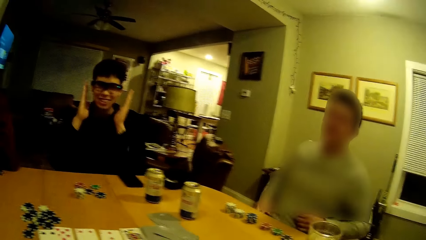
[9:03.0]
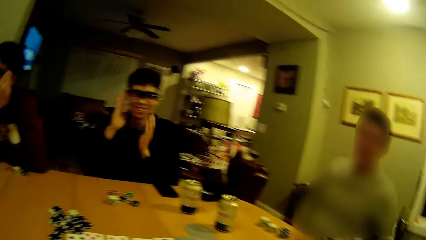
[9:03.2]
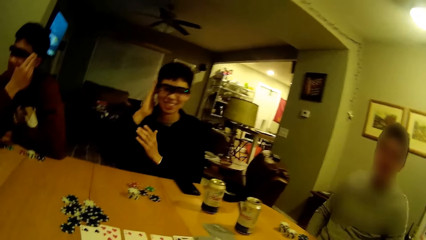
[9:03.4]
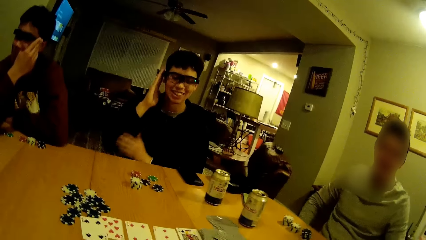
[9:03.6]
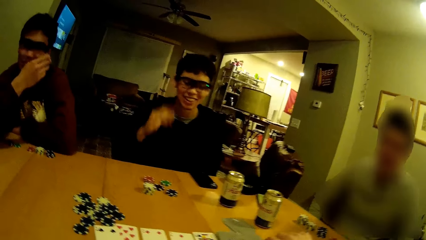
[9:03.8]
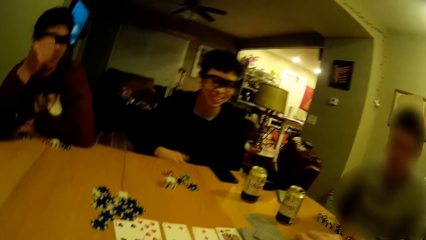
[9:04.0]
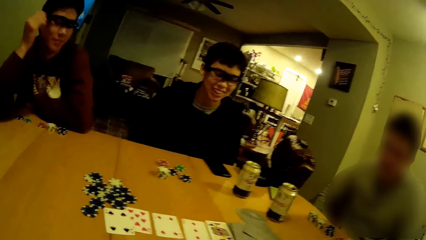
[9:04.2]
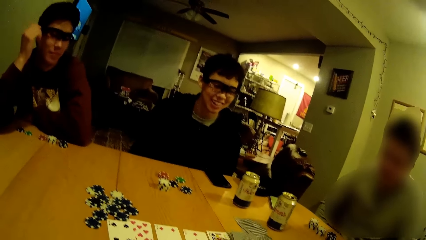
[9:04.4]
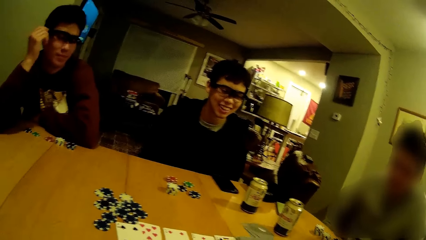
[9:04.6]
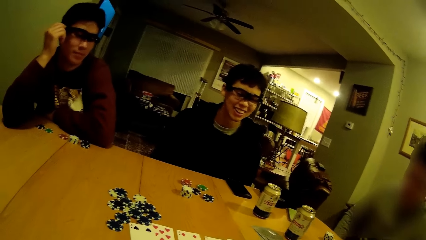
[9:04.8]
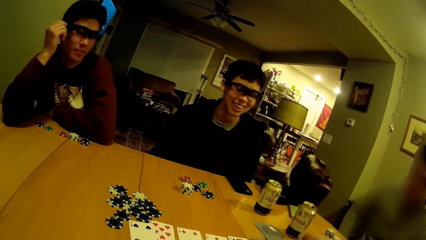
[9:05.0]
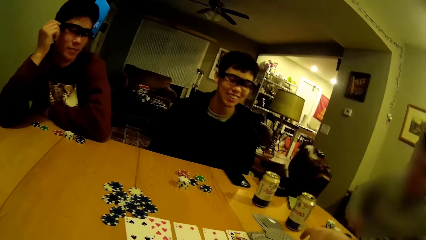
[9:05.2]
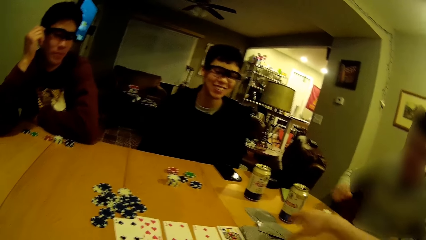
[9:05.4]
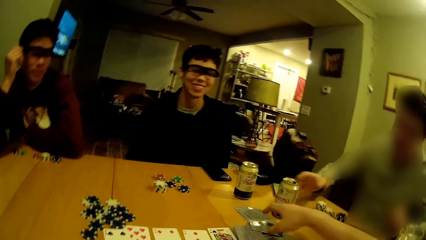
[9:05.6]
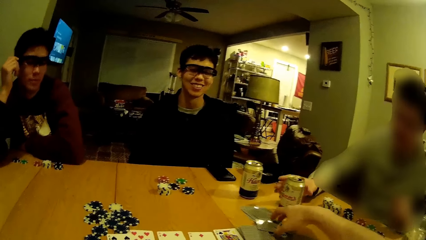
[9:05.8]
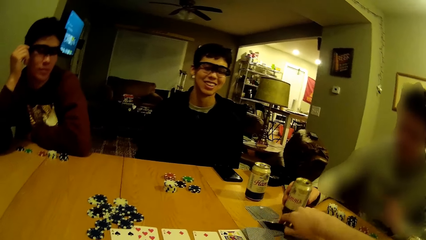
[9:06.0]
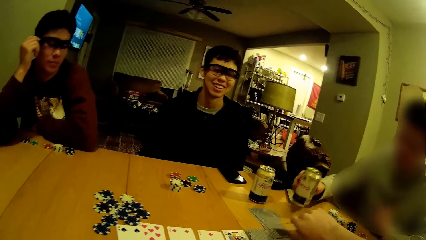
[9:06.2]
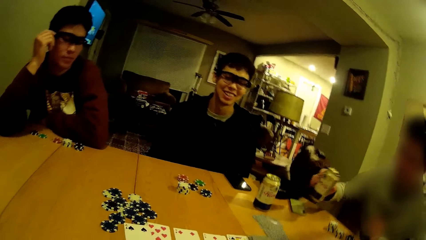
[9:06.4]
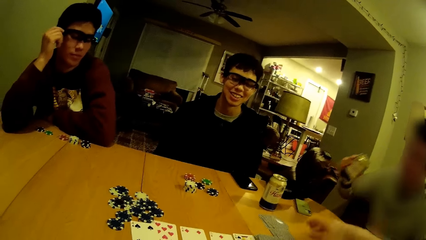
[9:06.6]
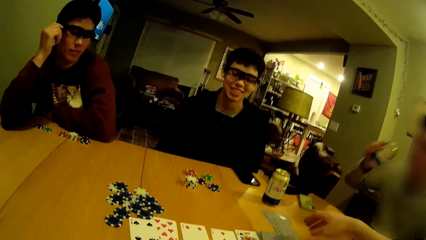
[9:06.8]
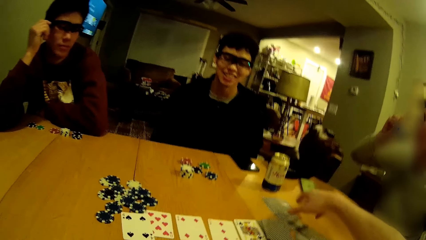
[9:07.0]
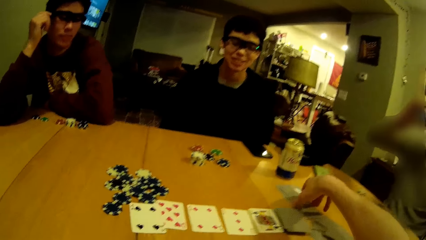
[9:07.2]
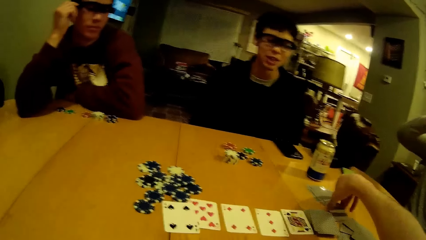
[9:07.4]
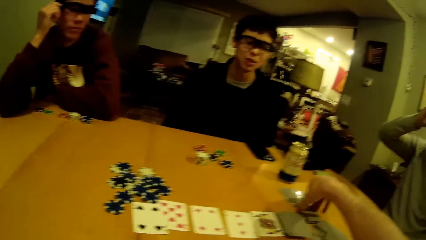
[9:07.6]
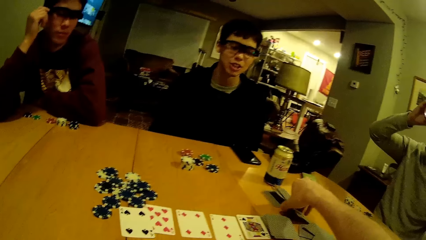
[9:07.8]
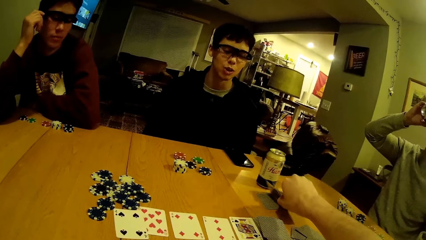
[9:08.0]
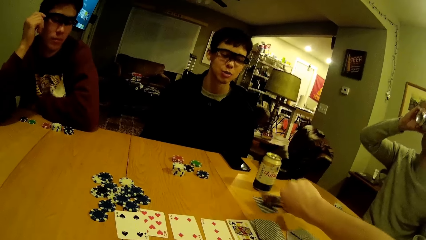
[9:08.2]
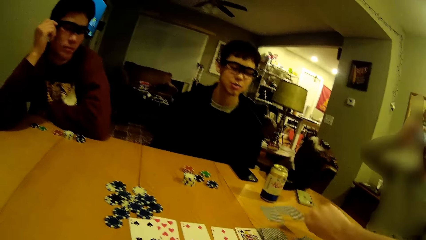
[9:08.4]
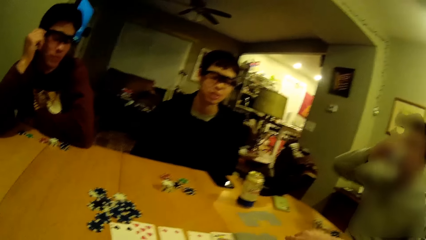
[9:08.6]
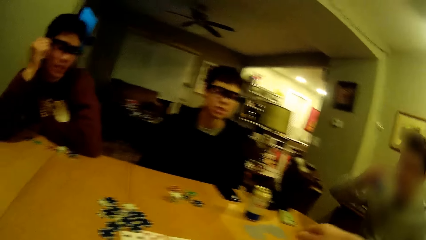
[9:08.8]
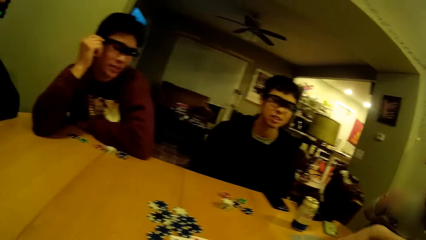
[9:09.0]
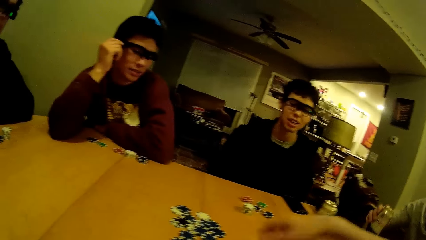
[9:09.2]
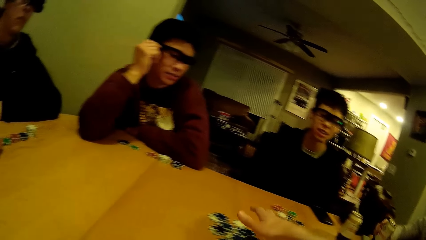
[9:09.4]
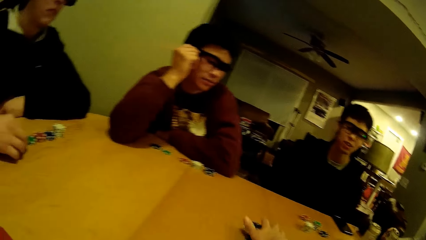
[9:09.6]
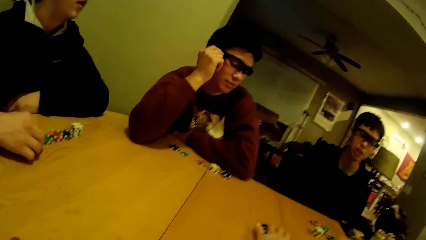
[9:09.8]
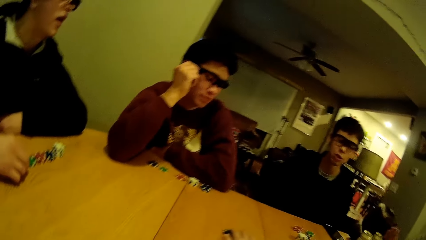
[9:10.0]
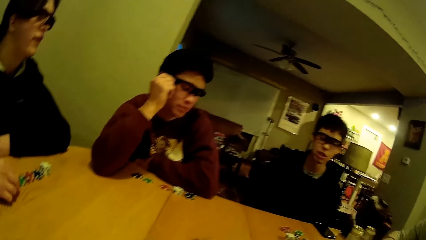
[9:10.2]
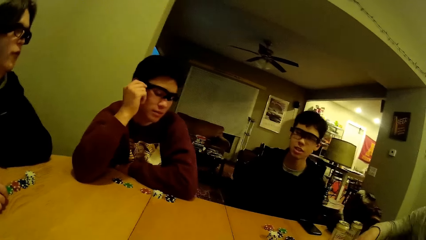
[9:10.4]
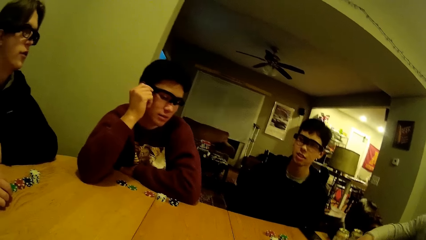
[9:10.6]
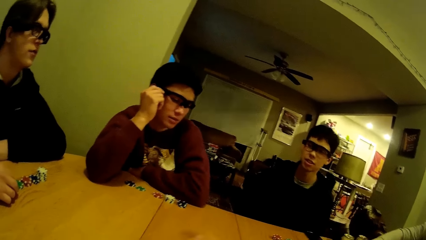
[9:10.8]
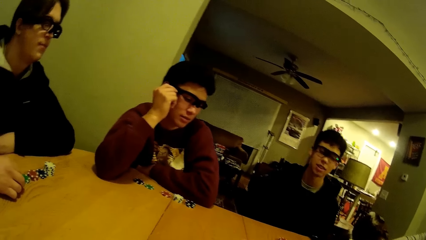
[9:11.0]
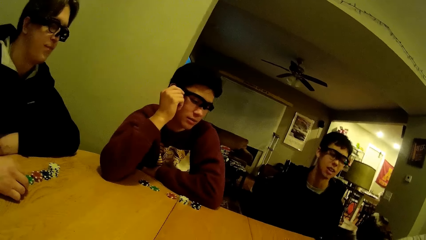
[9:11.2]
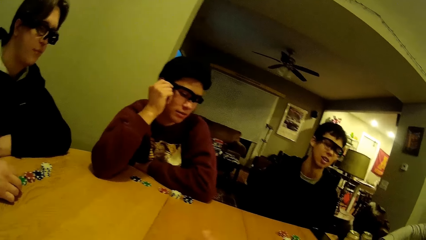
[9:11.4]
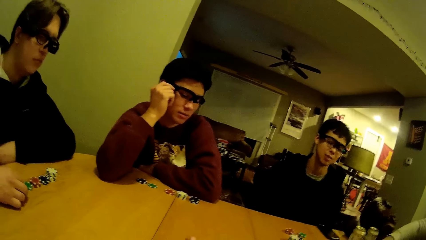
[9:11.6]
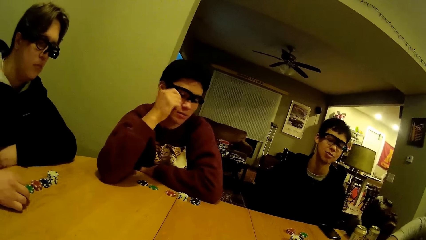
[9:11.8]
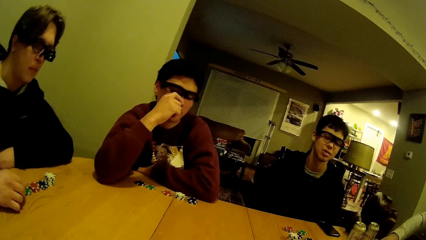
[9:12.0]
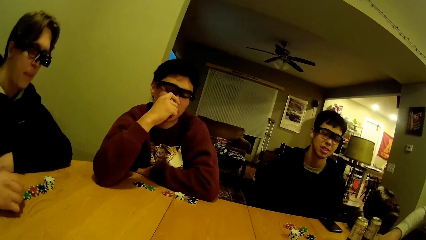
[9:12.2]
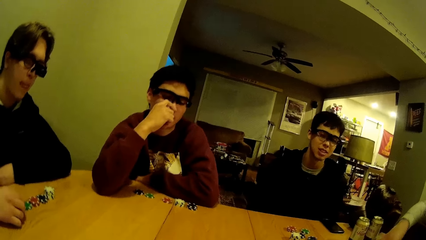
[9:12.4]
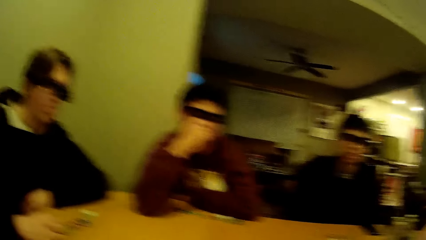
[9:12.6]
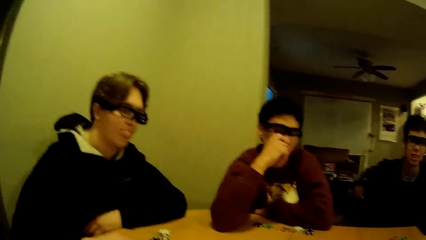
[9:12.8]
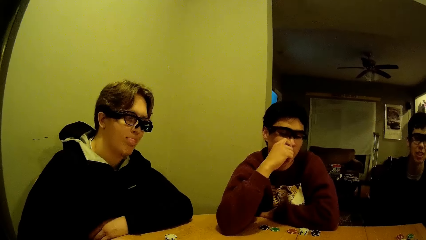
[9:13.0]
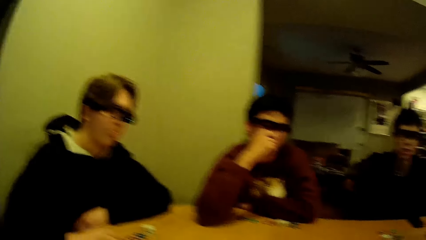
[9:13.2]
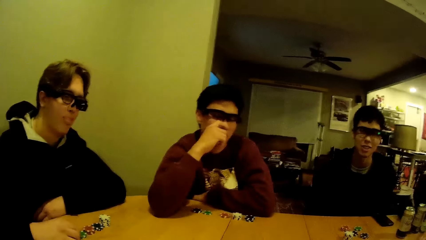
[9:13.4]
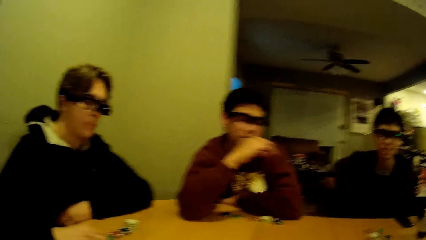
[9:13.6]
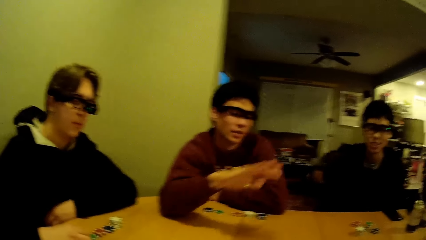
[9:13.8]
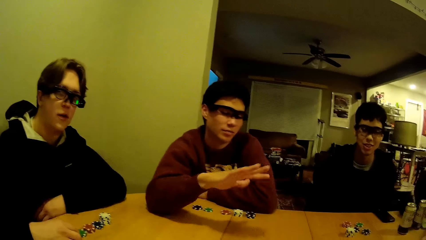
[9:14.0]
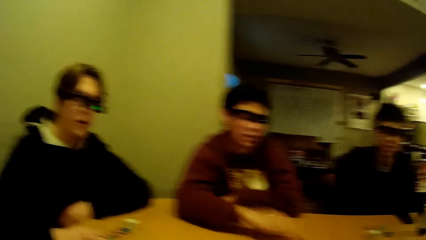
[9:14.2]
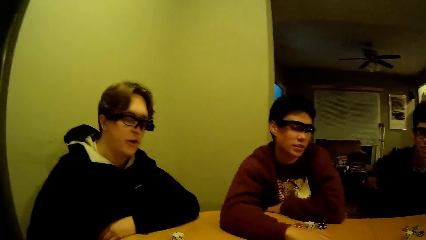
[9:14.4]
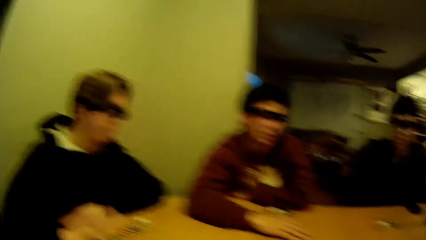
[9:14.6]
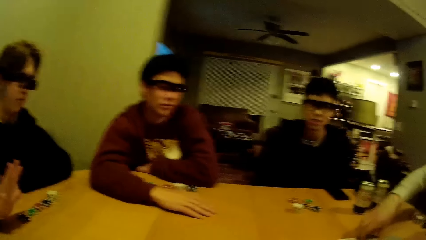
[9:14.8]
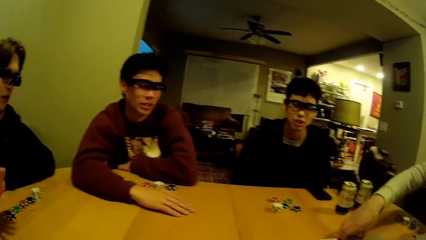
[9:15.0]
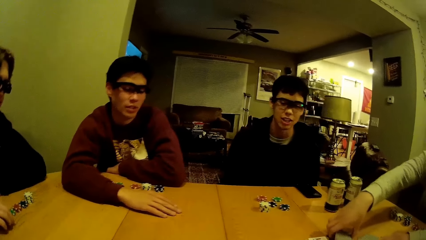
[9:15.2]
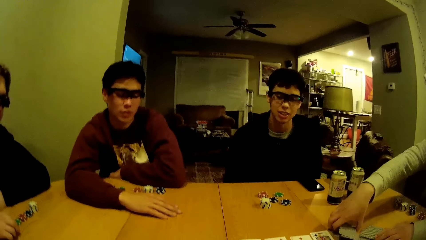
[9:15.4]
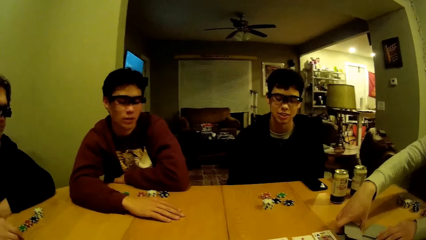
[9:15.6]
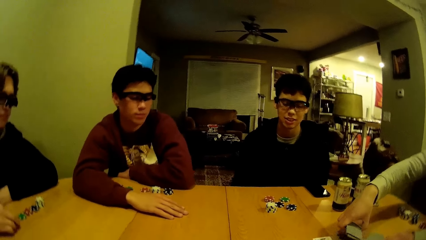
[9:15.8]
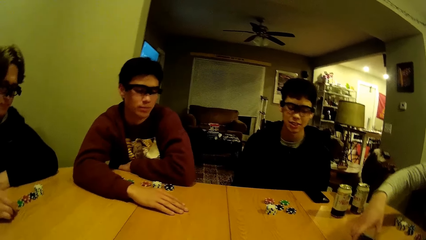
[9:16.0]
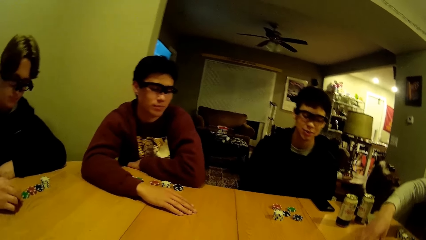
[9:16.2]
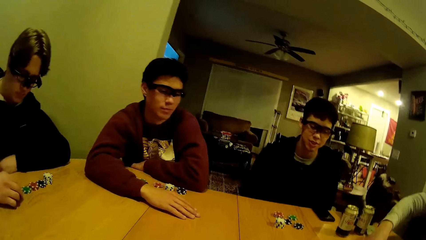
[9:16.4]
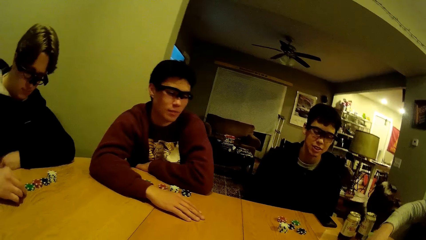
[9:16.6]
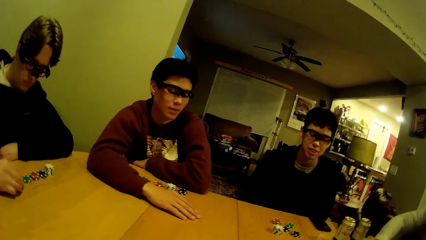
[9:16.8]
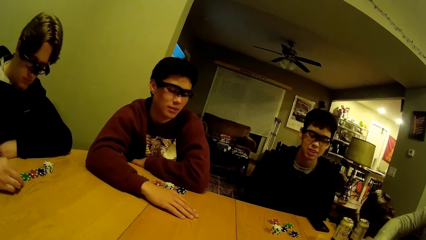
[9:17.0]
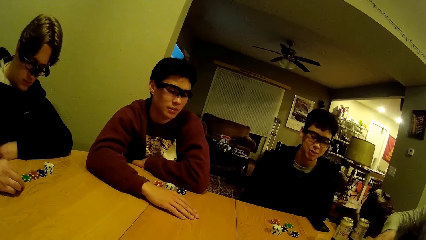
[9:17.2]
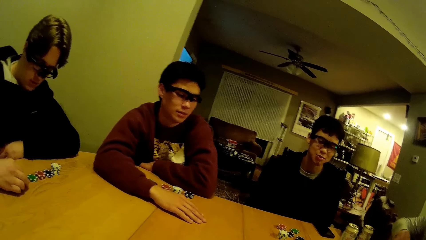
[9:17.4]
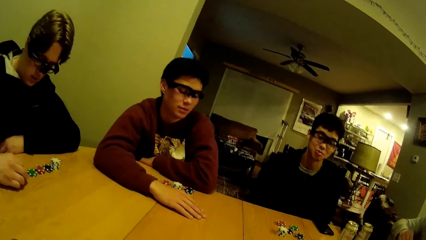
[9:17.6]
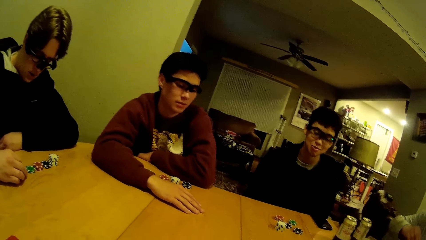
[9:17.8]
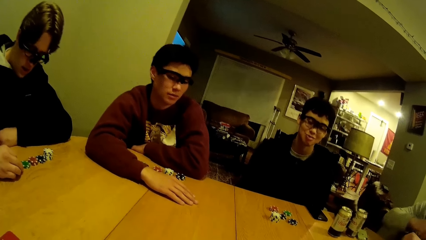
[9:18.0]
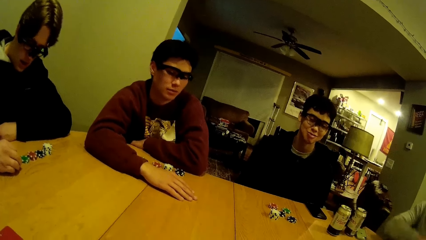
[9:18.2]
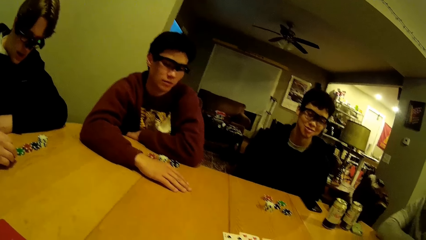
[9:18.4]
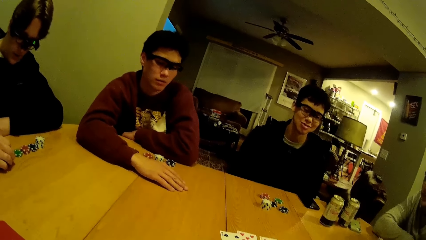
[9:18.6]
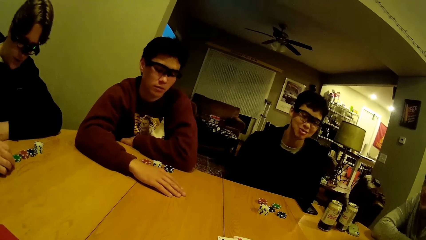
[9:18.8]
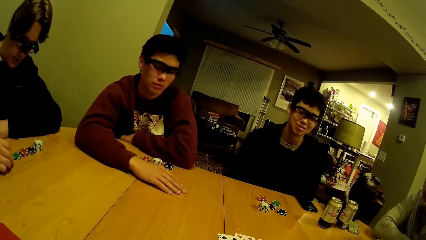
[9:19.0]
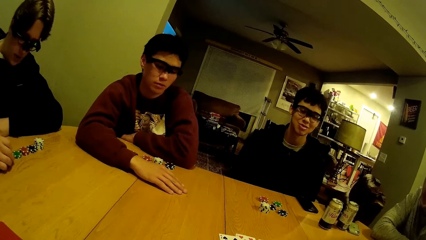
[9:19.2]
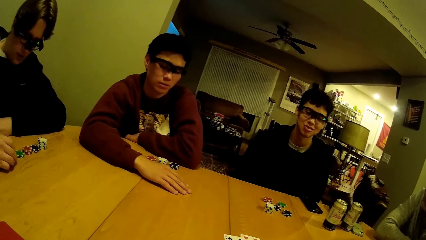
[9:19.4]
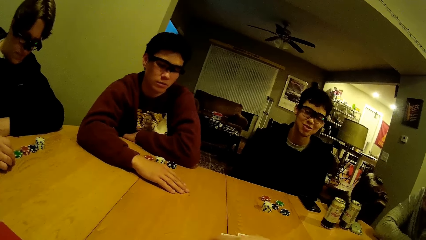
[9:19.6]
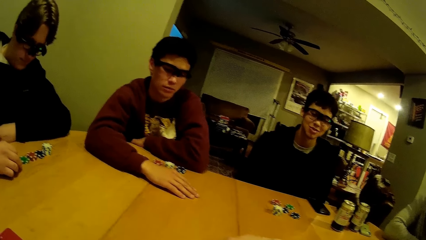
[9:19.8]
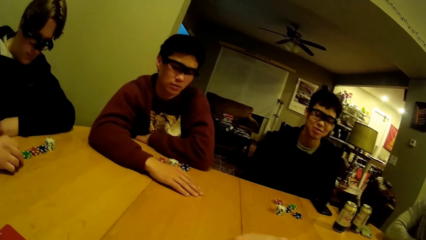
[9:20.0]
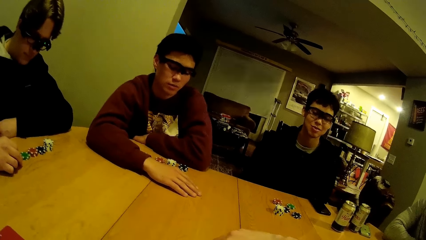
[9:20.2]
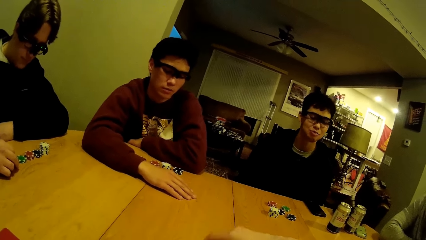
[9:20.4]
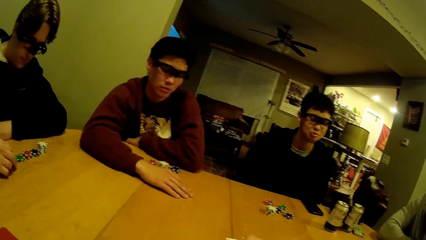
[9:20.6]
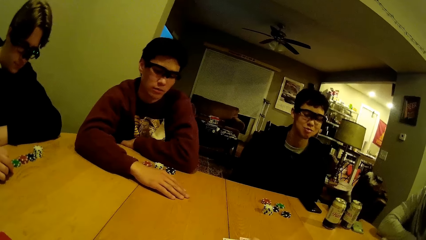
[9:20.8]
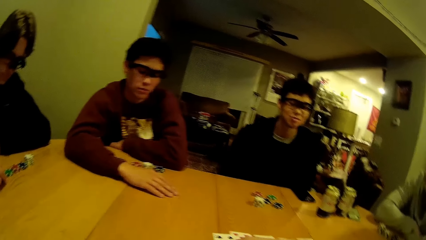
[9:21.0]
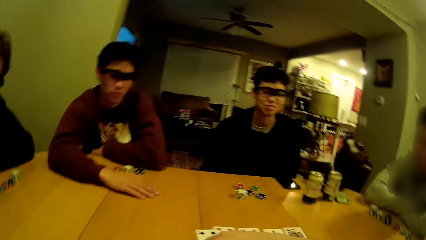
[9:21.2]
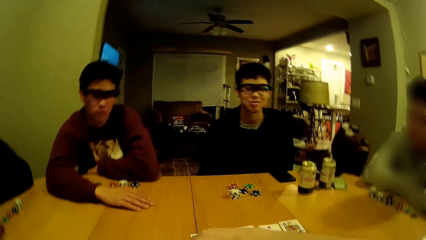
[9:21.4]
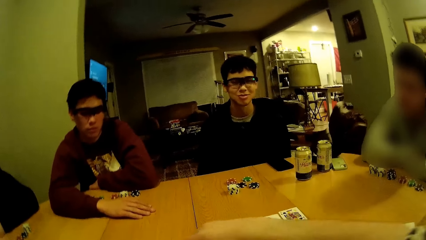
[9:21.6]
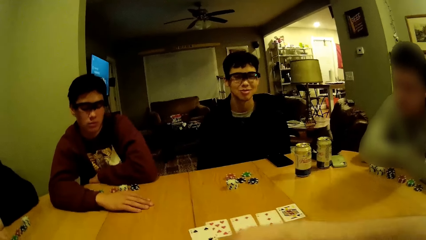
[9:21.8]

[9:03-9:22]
The camera wearer plays a casino game. A person drinks soda. Another person dialogues with the camera wearer. A man picks up the drink from the table with his right hand. The camera wearer picks up cards from the table with his right hand. The man drops the drink on the table with his right hand. The camera wearer dialogues with two other persons. Another person talks to the camera wearer. Another man plays with a black poker chip on the table in his right hand. Another man arranges cards on the table with both of his hands. The camera wearer moves the chips on the table with his right hand.
